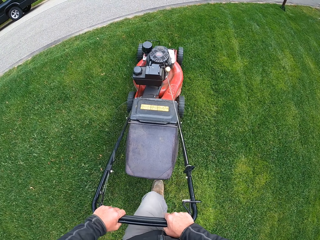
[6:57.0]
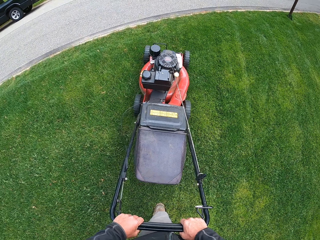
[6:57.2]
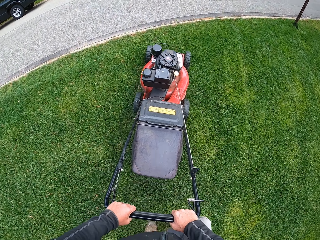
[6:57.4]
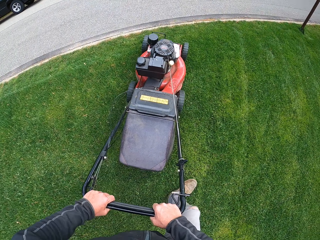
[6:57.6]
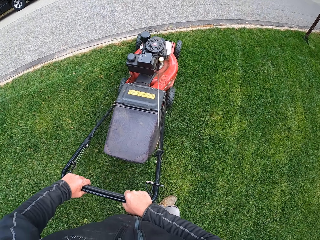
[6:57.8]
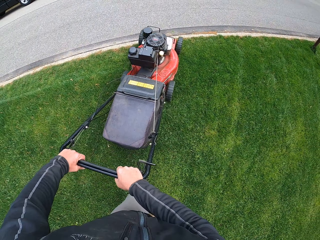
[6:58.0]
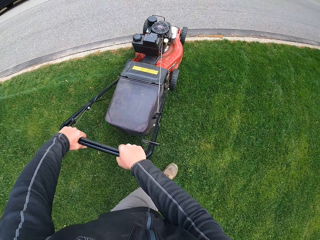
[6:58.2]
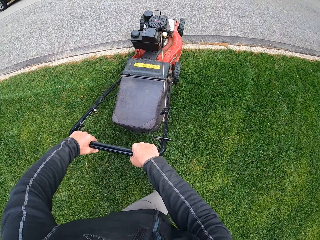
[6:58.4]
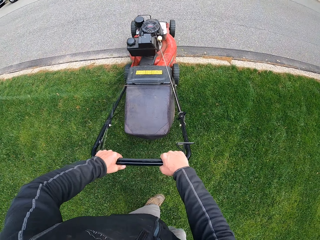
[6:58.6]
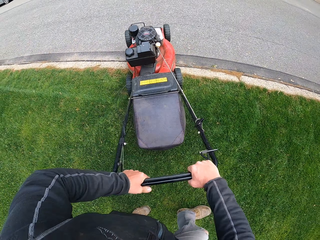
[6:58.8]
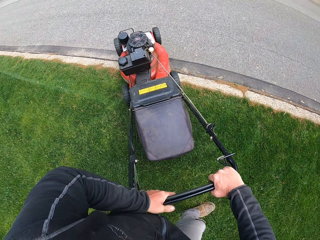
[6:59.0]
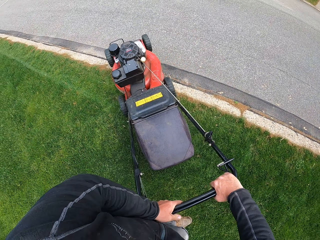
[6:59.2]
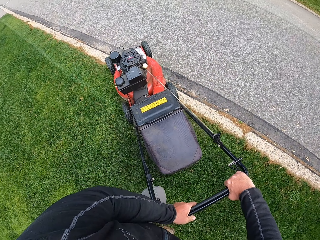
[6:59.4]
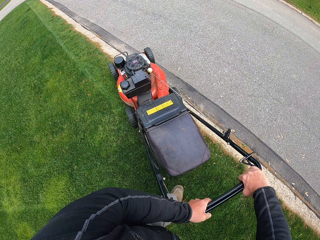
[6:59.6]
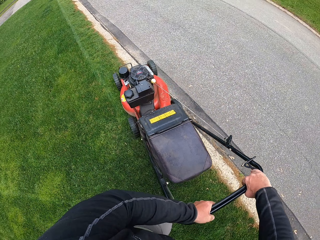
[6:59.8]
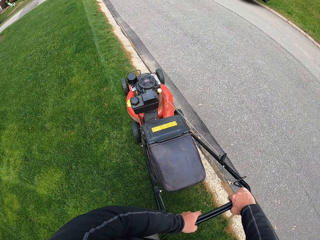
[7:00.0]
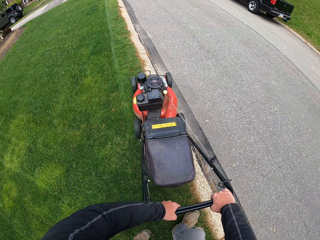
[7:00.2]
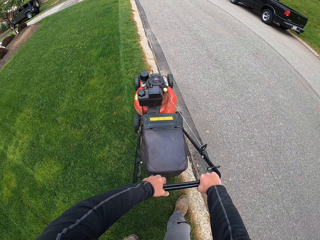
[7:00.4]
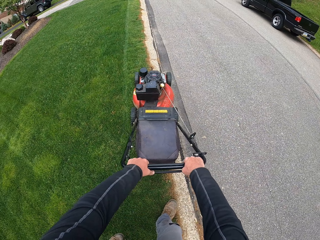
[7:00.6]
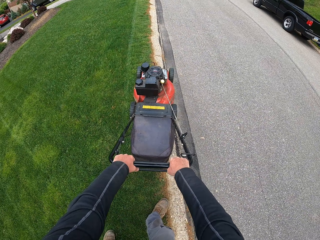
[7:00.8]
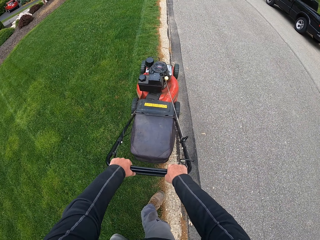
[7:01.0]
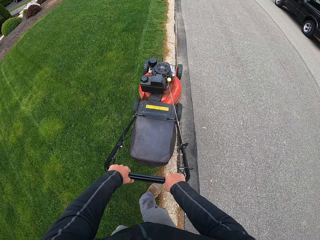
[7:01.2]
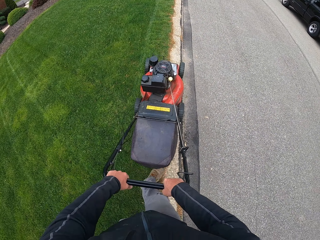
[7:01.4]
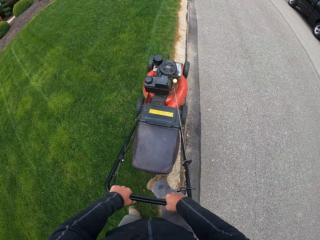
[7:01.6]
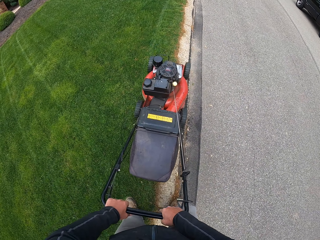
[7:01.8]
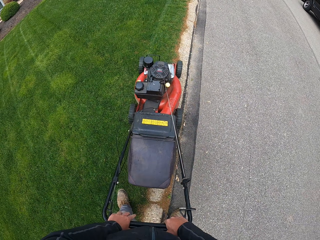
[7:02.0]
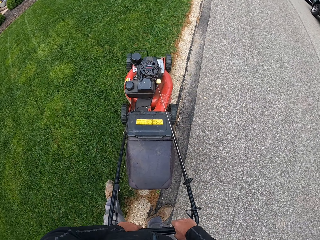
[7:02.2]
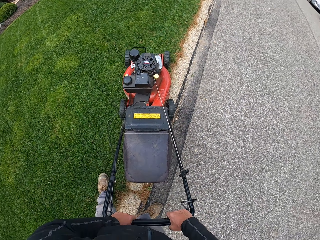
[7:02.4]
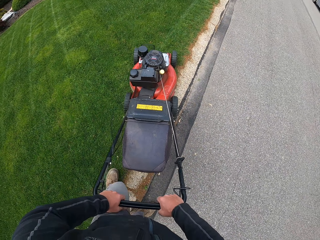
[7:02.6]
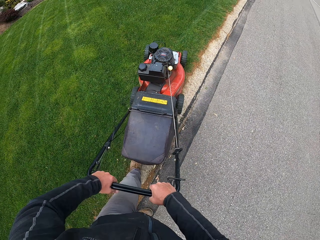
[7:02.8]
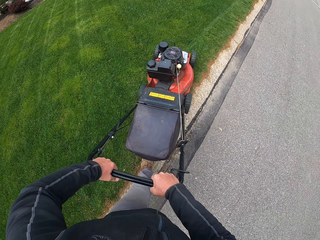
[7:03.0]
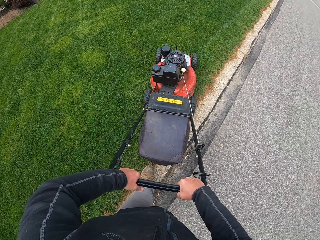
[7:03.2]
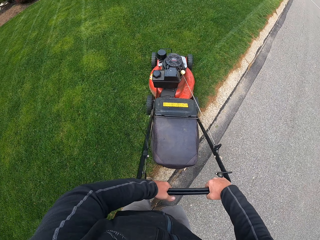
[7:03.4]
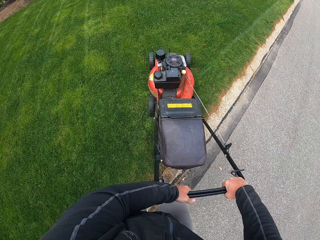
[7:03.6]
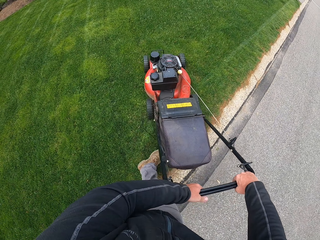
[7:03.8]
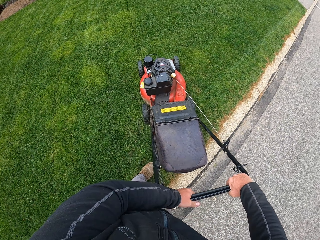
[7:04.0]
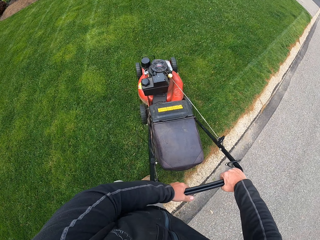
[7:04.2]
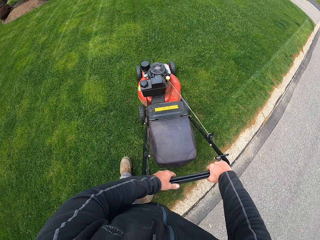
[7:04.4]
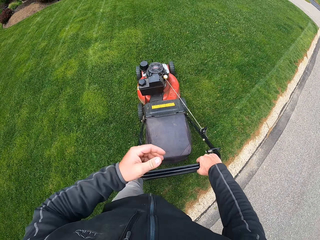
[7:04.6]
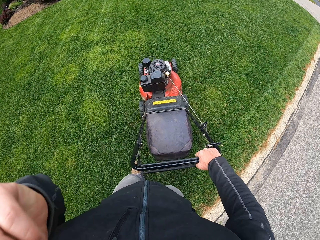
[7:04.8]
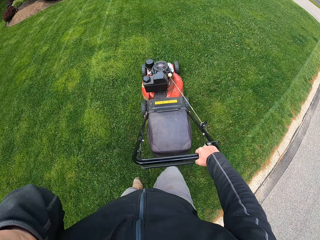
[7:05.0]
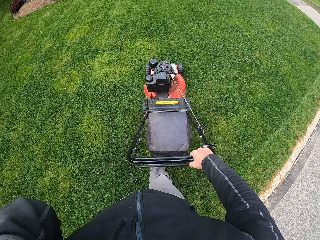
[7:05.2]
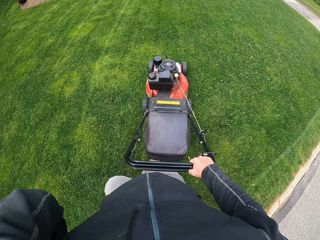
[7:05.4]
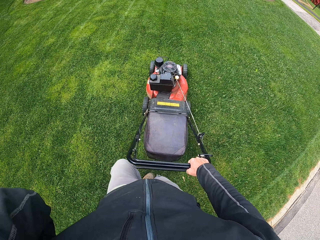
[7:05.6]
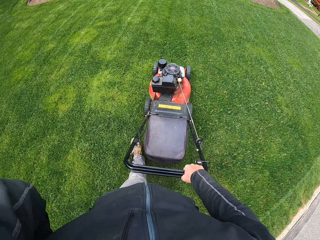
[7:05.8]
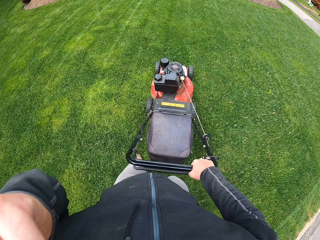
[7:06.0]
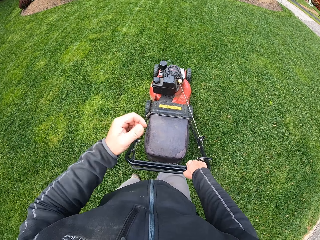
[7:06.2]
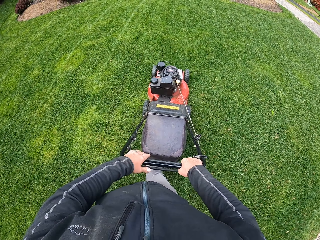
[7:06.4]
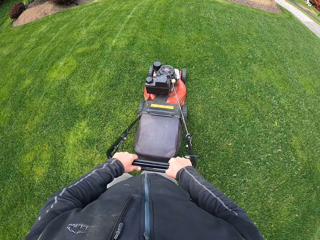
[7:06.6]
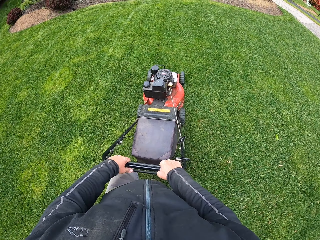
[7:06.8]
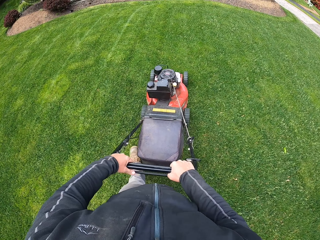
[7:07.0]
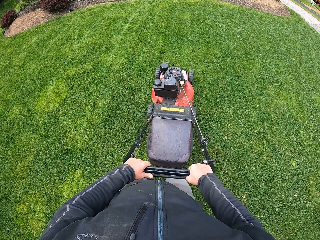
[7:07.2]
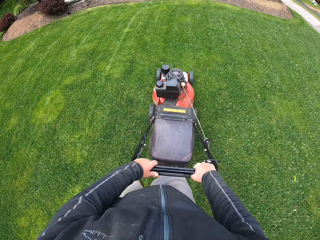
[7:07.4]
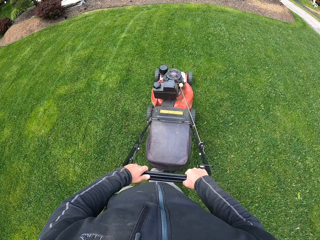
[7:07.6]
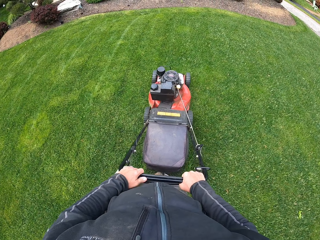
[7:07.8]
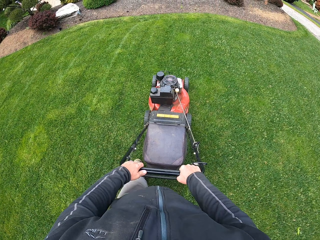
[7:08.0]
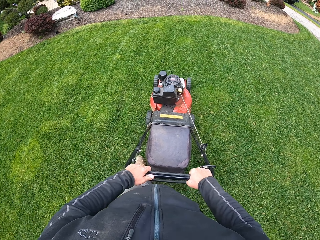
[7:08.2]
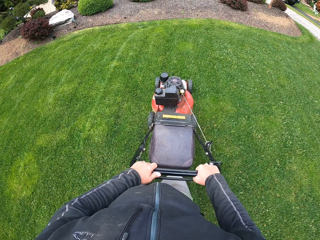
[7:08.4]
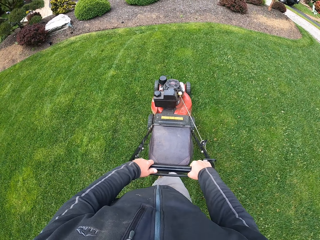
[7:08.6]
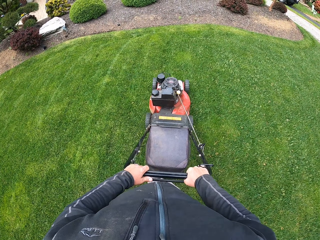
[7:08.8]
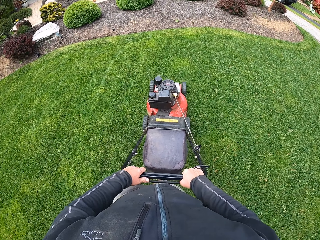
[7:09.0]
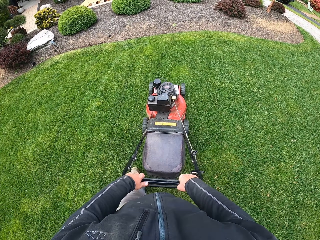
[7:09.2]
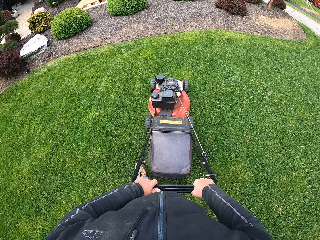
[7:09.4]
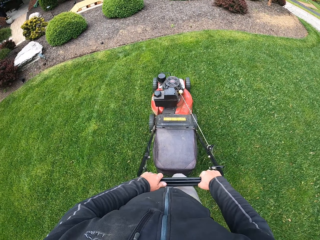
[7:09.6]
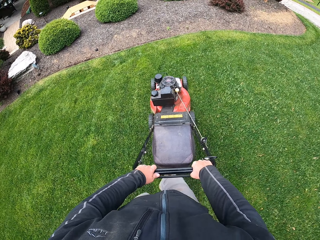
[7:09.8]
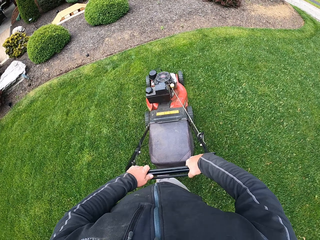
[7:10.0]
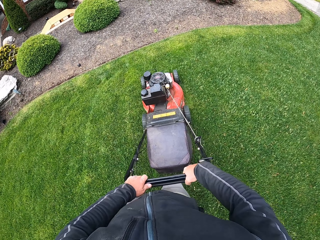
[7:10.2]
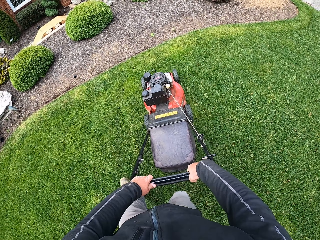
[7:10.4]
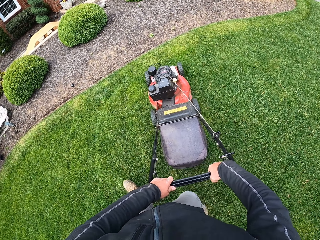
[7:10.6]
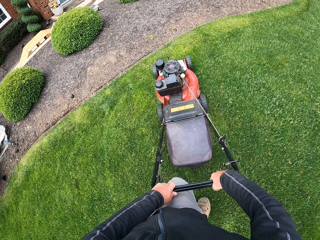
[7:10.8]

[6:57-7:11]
The camera wearer turns a lawn mower. He cuts grass. He turns the lawn mower. He scratches his face. He cuts the grass.

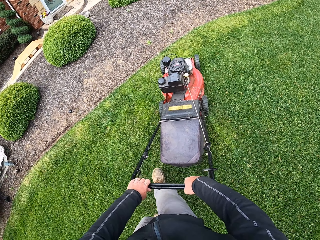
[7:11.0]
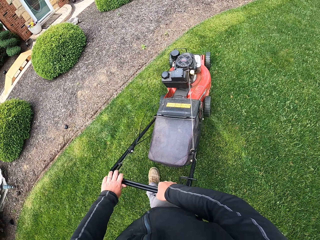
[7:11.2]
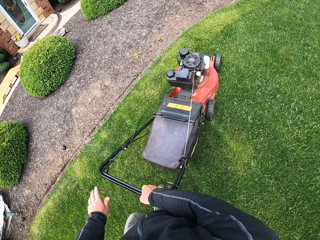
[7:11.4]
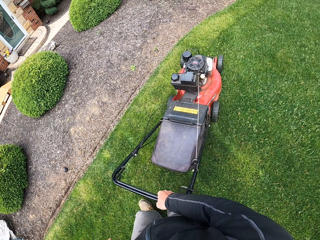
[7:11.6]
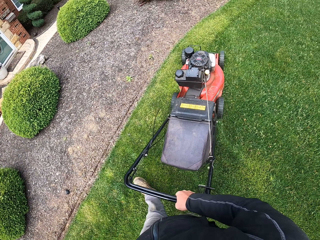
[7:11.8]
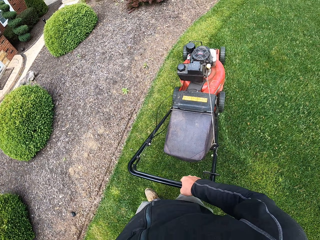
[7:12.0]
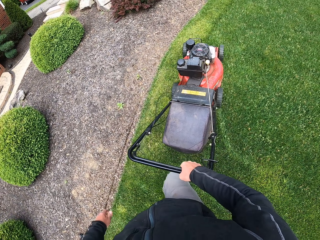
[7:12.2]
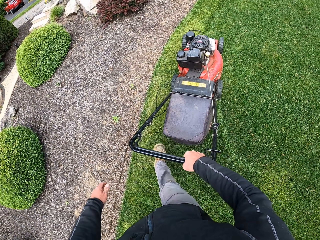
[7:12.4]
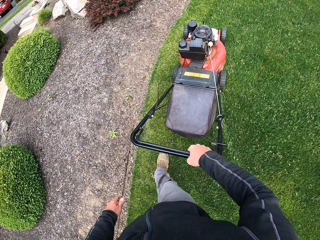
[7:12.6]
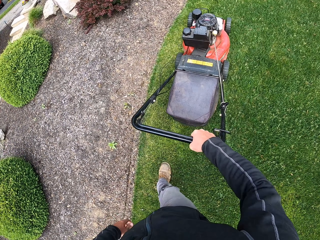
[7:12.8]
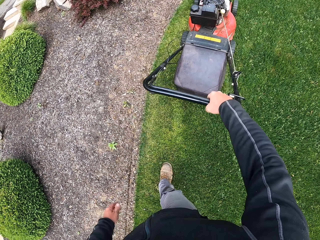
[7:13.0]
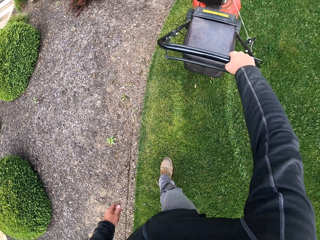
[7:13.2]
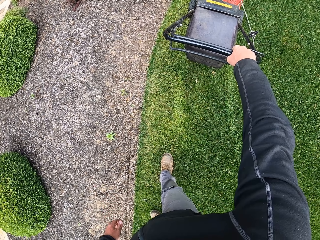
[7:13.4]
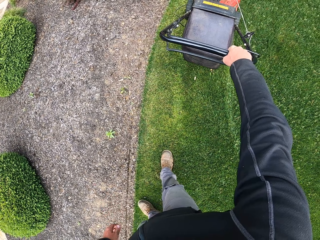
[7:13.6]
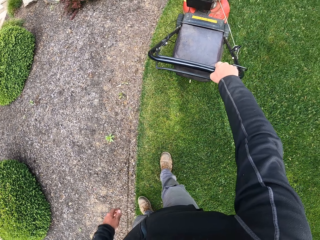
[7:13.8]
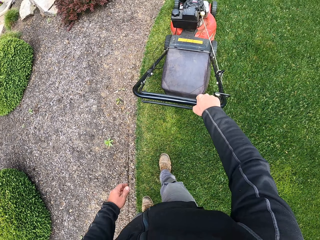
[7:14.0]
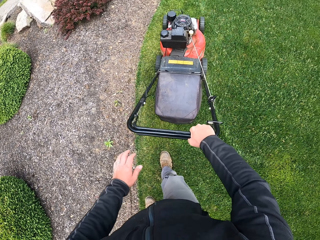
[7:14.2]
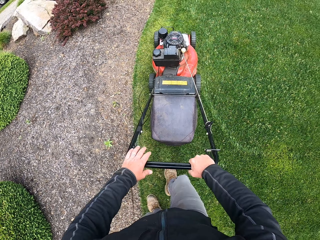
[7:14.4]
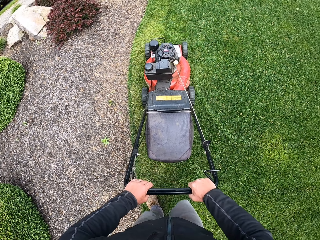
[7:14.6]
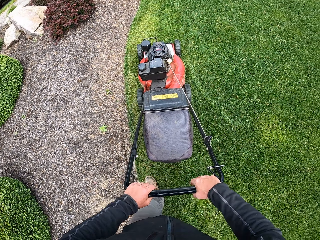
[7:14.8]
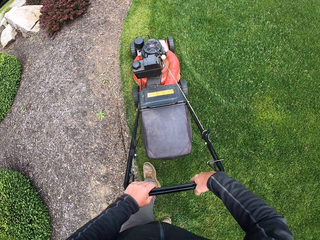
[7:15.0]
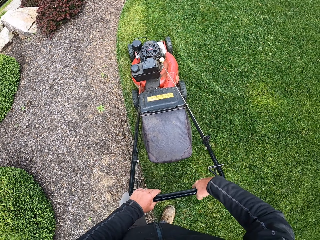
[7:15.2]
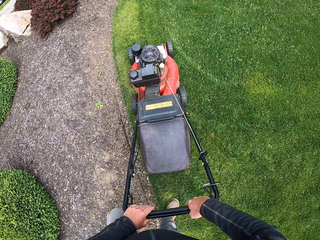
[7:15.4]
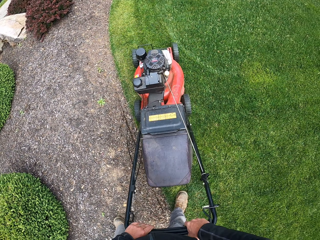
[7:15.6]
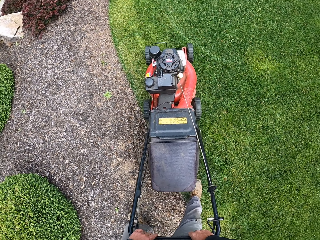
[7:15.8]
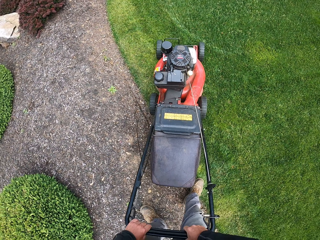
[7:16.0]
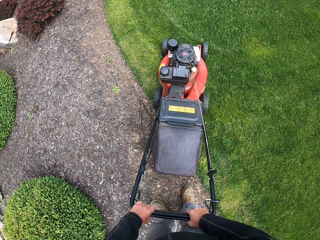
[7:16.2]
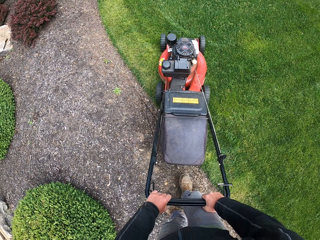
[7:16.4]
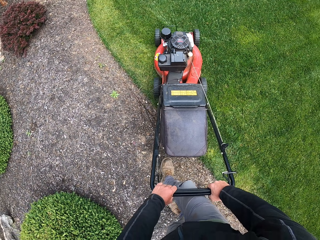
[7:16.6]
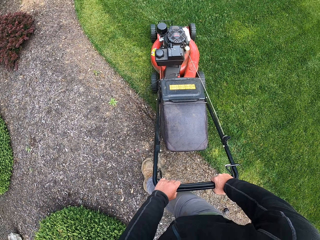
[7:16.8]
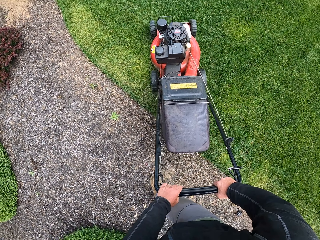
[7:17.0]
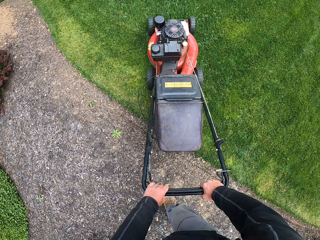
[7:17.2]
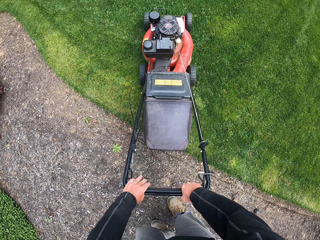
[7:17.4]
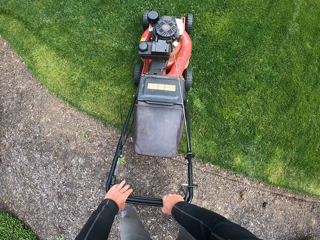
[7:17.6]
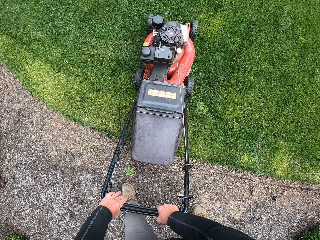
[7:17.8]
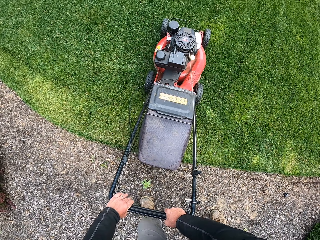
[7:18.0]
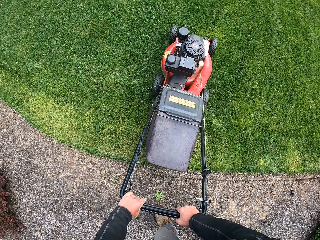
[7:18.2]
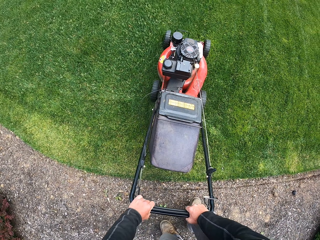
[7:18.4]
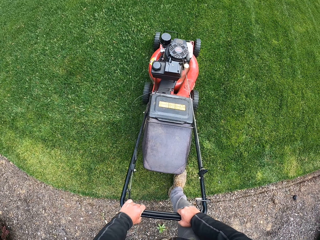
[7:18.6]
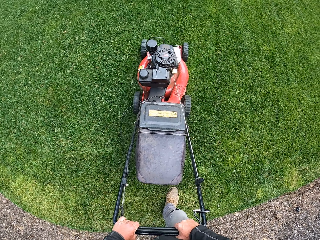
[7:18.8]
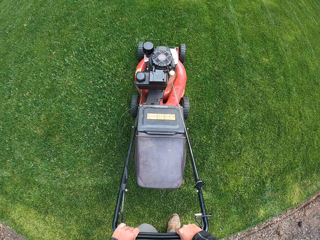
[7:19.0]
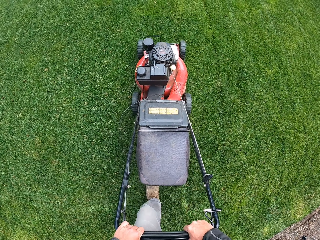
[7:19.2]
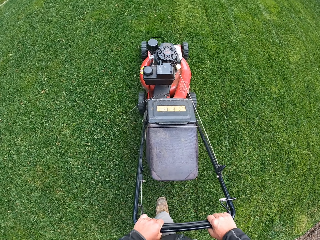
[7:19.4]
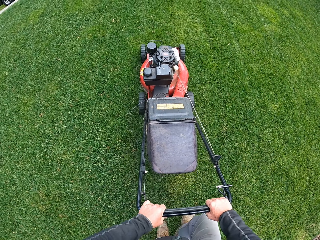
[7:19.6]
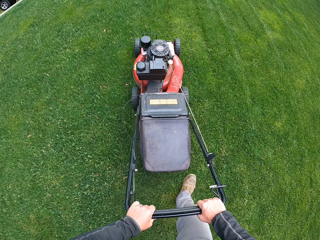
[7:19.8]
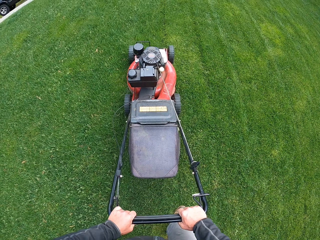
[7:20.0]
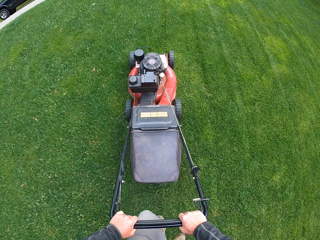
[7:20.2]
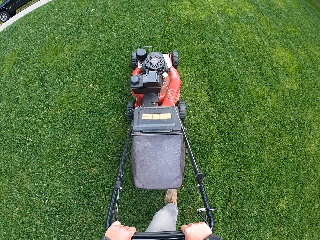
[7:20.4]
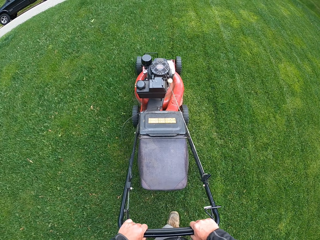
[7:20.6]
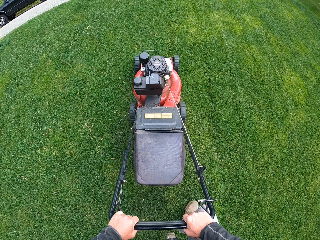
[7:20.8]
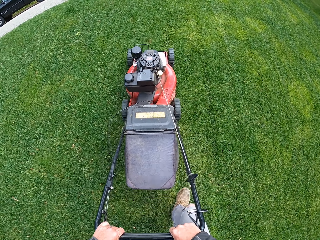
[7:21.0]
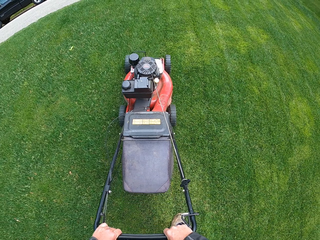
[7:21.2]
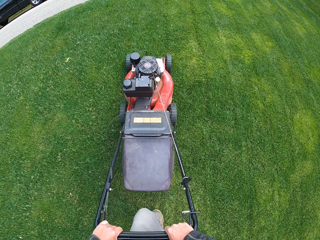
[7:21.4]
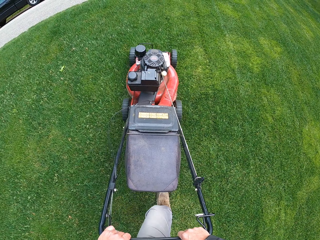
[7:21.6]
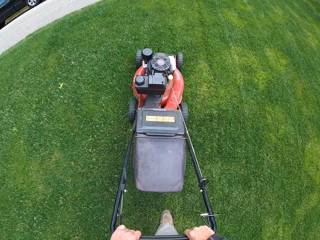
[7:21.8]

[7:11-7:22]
The camera wearer turns a lawn mower. They cut grass.
